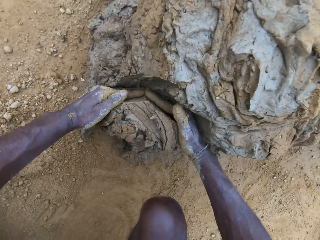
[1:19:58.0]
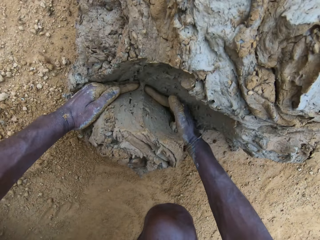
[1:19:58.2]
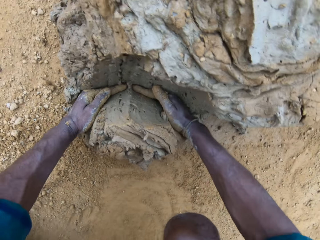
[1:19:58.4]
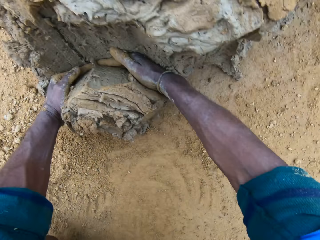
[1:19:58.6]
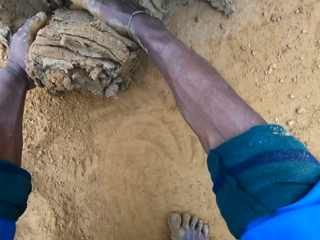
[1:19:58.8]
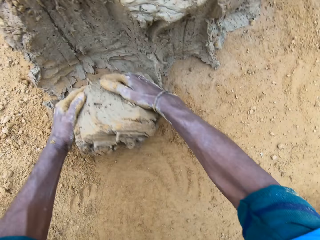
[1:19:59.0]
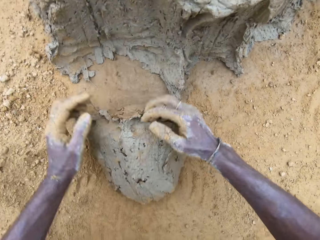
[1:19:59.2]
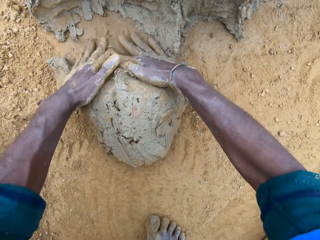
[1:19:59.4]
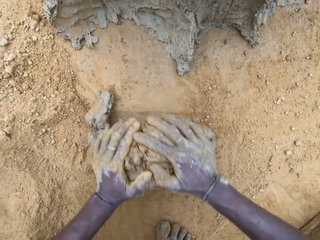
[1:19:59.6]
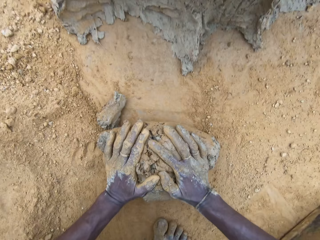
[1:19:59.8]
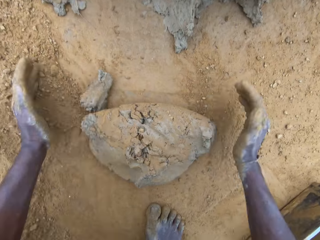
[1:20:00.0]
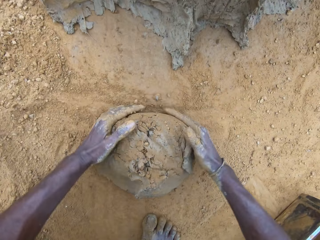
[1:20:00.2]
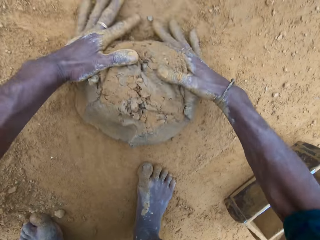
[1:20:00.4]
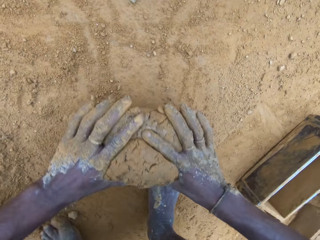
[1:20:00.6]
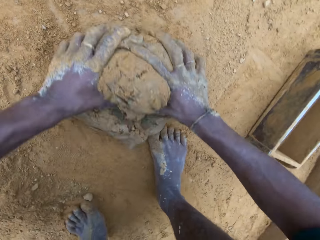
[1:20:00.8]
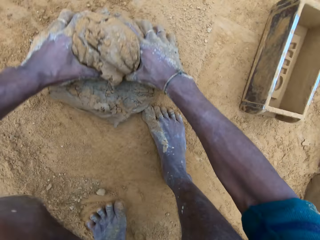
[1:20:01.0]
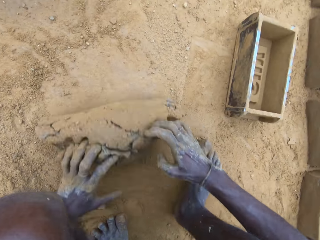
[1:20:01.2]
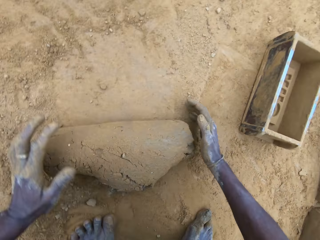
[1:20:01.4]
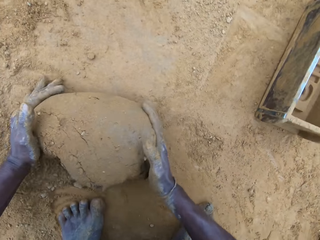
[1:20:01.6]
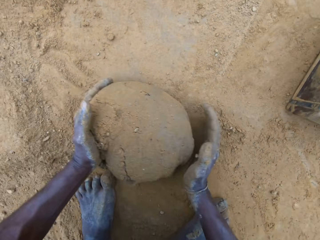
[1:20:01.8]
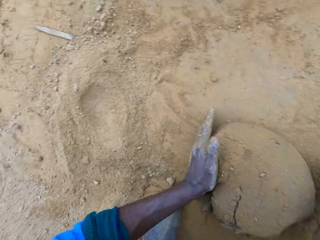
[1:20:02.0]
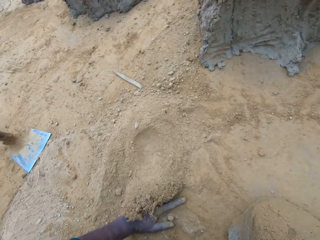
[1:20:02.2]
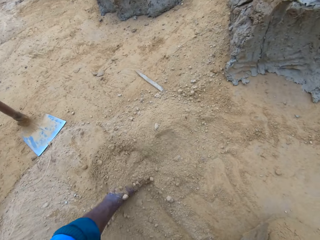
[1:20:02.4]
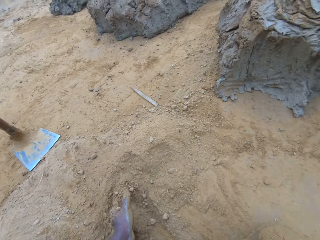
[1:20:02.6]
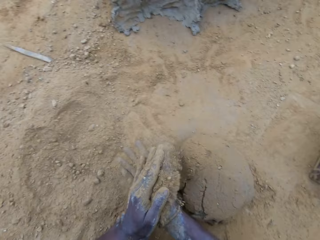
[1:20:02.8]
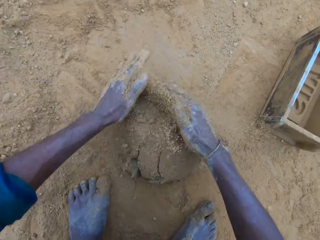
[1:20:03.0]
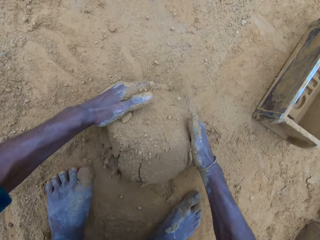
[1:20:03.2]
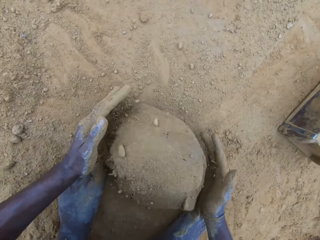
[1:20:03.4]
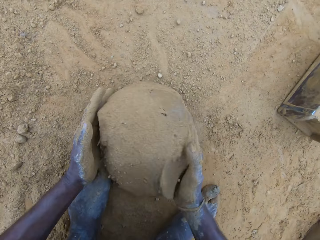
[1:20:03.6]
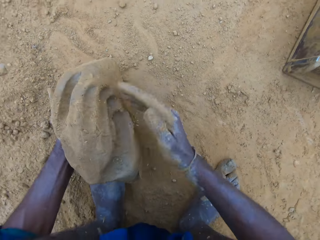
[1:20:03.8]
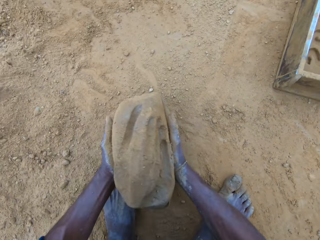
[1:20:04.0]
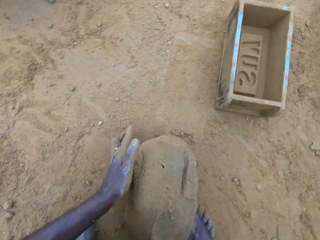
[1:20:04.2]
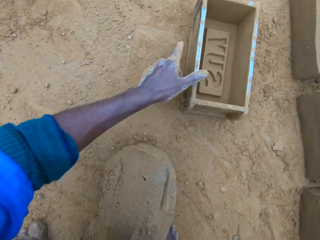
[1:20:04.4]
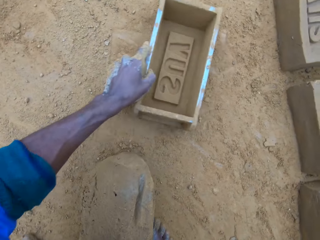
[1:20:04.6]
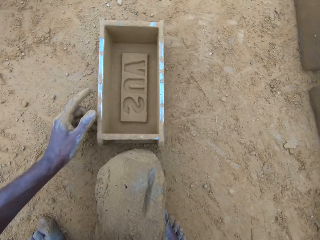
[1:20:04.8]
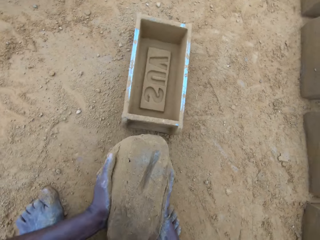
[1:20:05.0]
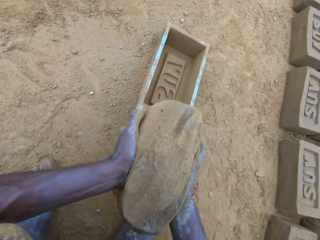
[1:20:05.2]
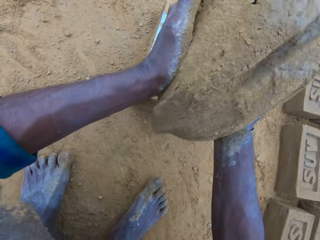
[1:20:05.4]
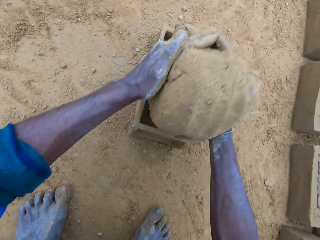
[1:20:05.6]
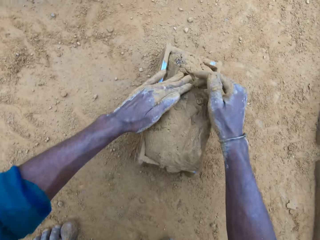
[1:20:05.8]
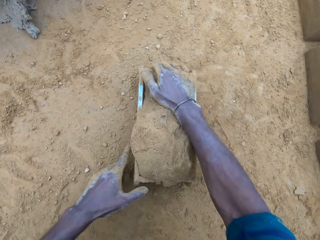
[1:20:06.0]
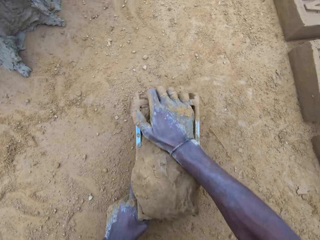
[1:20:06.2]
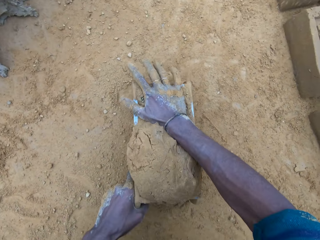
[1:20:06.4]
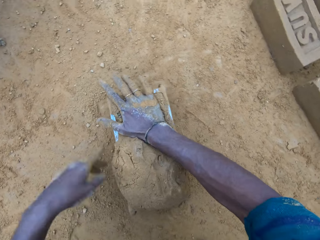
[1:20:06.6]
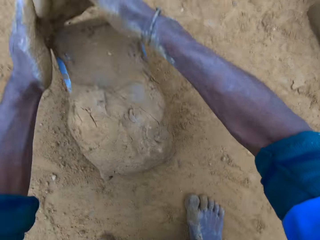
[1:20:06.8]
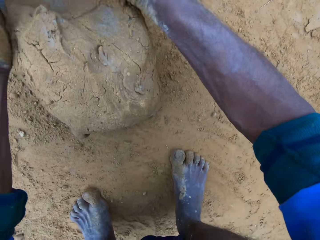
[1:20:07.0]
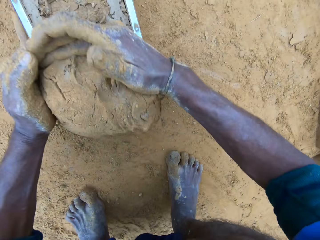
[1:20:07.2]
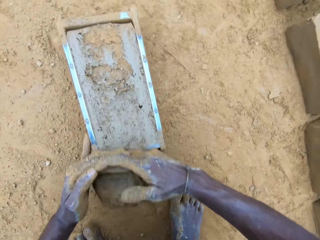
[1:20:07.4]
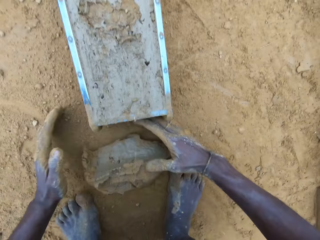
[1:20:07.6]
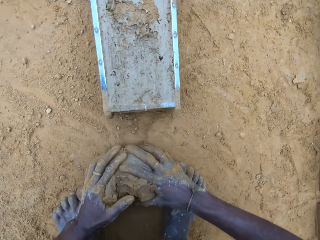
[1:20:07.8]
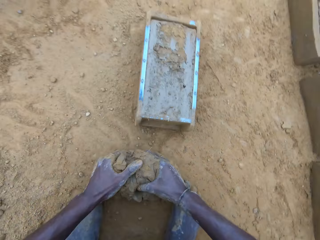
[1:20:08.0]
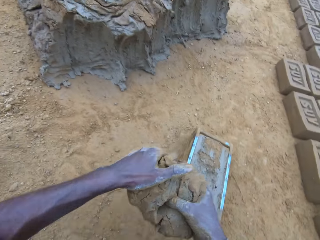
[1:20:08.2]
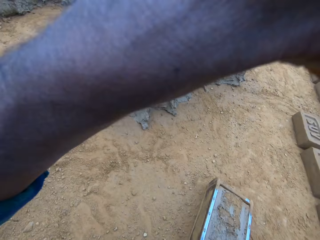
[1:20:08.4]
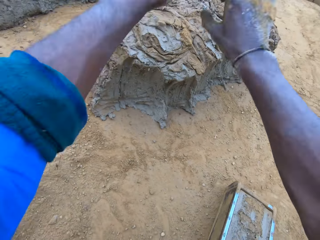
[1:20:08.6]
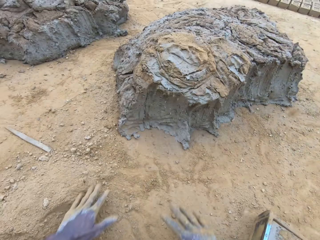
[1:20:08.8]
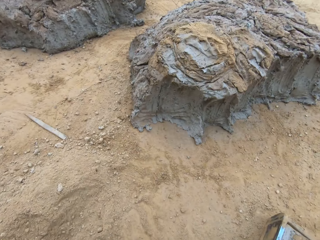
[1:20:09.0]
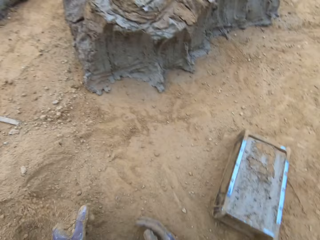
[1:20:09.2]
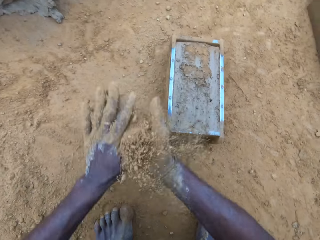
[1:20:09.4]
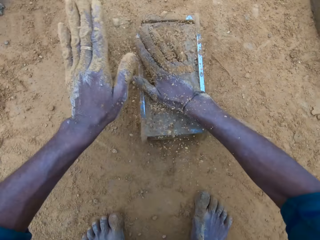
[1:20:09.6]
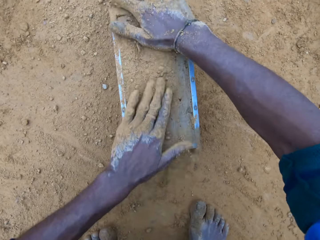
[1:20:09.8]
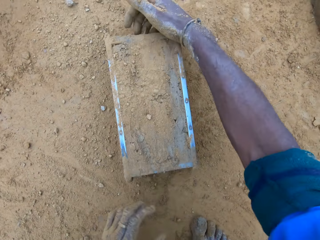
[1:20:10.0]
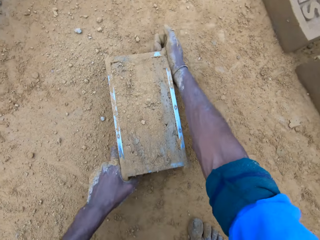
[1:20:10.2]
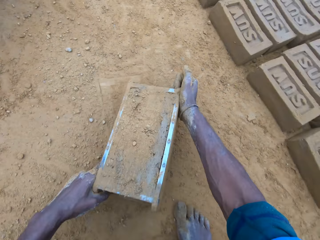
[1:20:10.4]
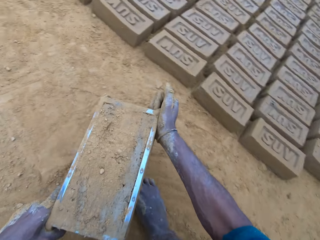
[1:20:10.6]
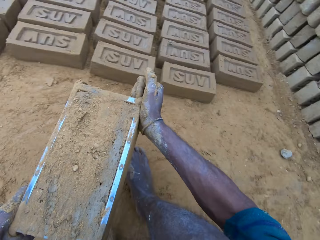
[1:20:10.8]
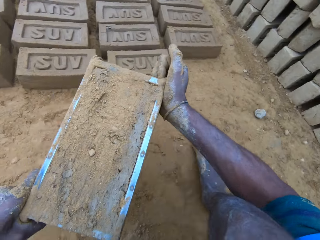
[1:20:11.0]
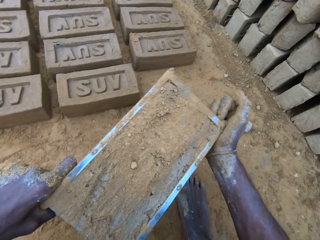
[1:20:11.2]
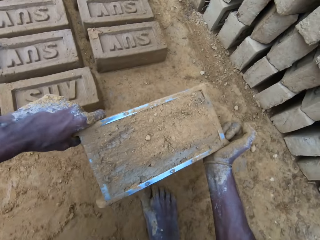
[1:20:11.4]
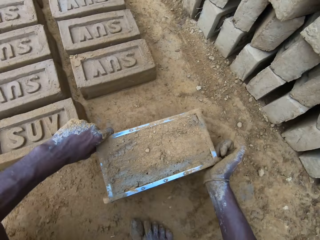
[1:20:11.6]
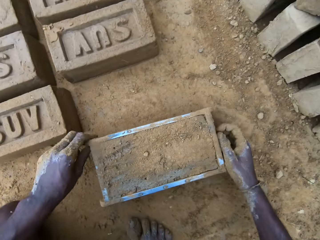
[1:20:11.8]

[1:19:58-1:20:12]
The camera wearer cuts wet clay from the heap of wet clay with his hand. He takes the mud. He rolls the wet clay on the ground. He moulds the mud. He puts his hand in the sand, rubs the sand on the wet clay and picks up the wet clay on the ground. He moves the brick mold closer, puts the wet clay in the brick mold and adjusts the brick mold. He removes the excess wet clay in the brick mold, picks the excess wet clay on the ground and throws the excess wet clay on the heap of wet clay. He pours sand on the wet clay in the brick mold. He moves the brick mold.

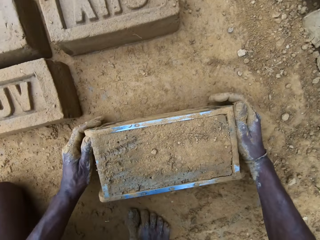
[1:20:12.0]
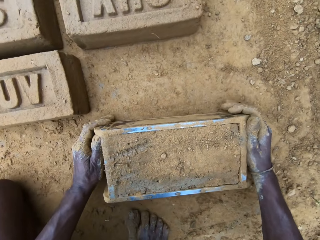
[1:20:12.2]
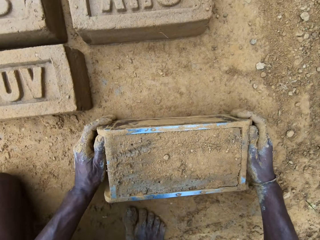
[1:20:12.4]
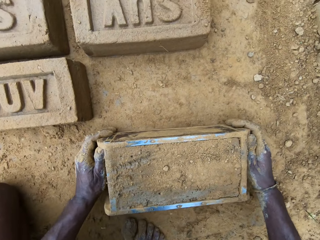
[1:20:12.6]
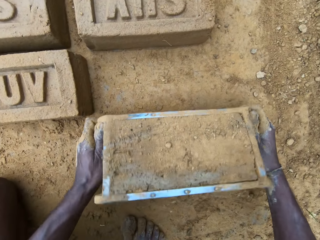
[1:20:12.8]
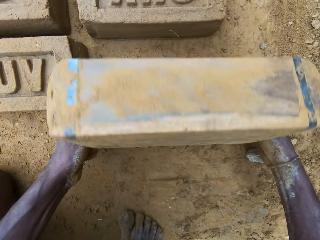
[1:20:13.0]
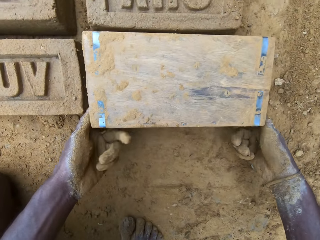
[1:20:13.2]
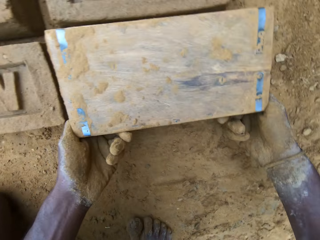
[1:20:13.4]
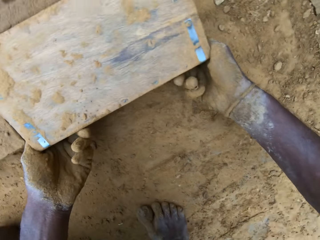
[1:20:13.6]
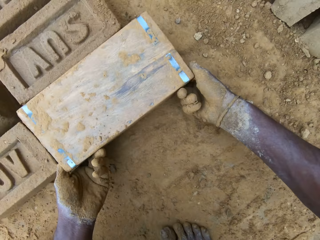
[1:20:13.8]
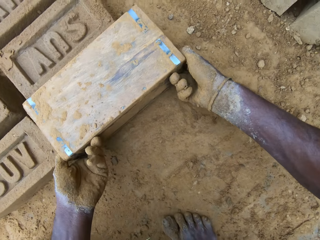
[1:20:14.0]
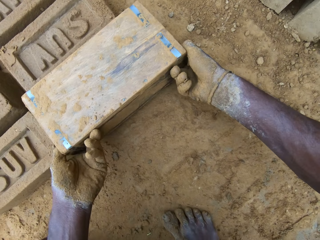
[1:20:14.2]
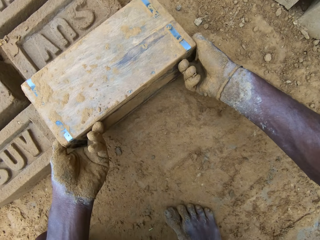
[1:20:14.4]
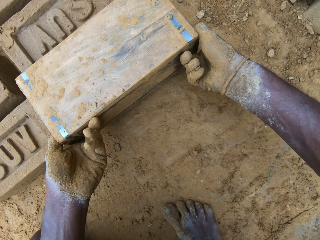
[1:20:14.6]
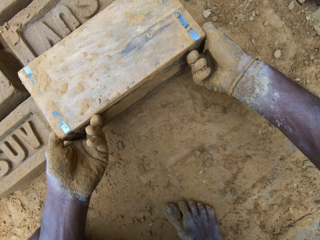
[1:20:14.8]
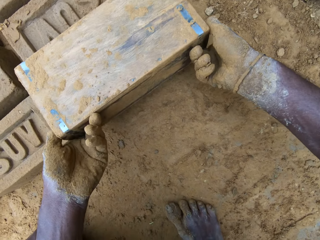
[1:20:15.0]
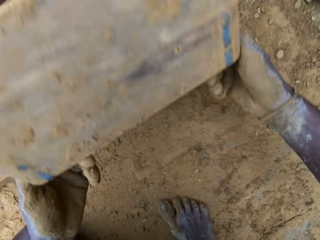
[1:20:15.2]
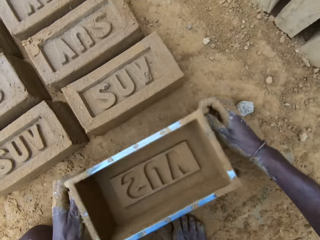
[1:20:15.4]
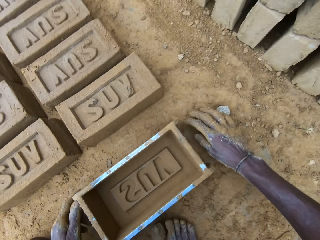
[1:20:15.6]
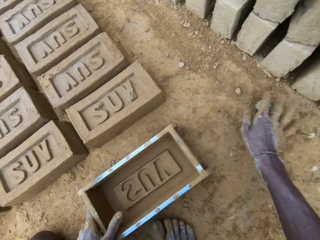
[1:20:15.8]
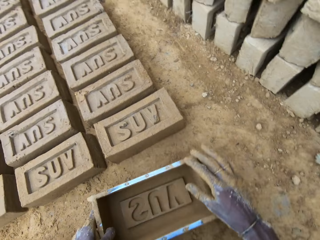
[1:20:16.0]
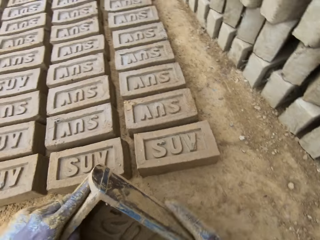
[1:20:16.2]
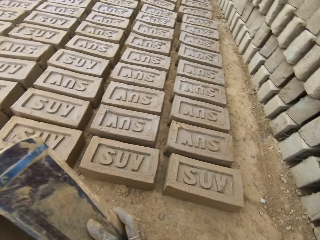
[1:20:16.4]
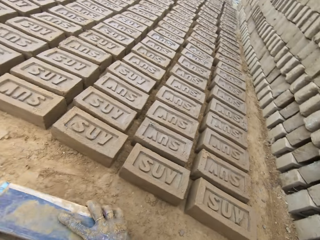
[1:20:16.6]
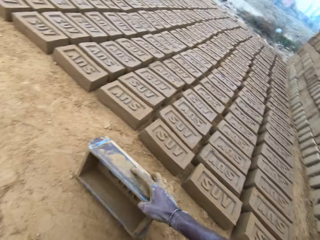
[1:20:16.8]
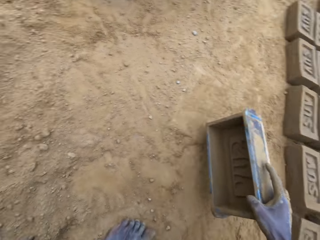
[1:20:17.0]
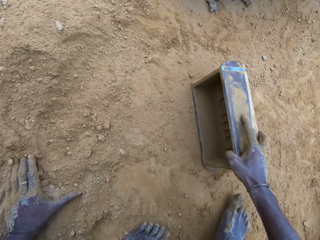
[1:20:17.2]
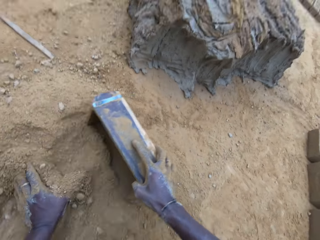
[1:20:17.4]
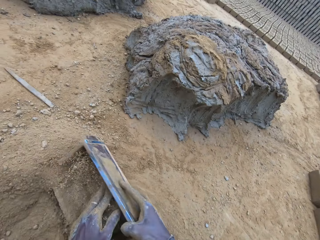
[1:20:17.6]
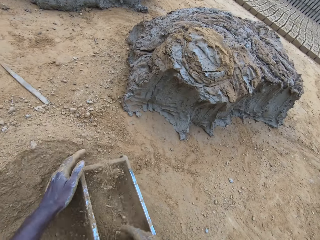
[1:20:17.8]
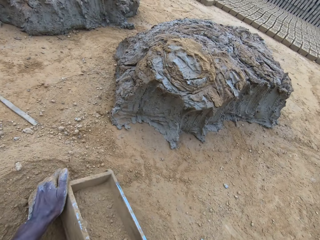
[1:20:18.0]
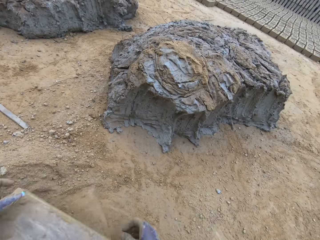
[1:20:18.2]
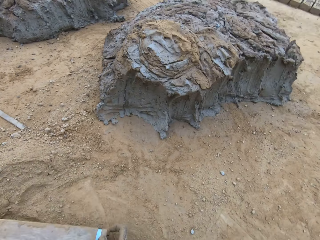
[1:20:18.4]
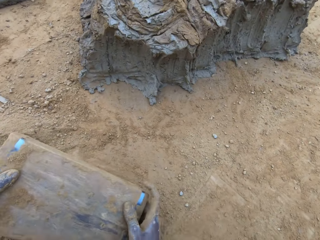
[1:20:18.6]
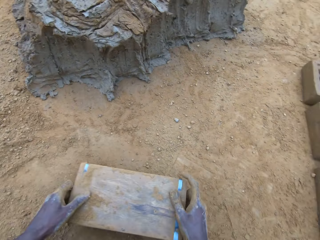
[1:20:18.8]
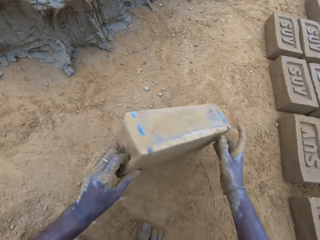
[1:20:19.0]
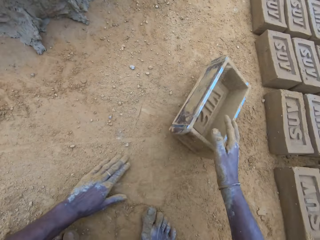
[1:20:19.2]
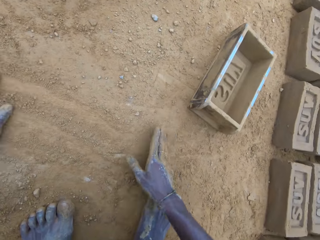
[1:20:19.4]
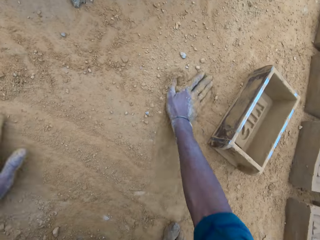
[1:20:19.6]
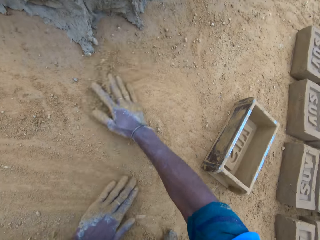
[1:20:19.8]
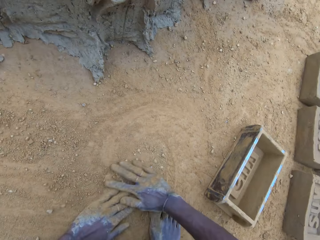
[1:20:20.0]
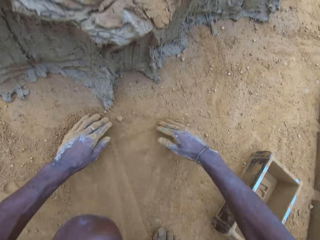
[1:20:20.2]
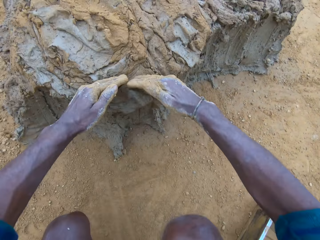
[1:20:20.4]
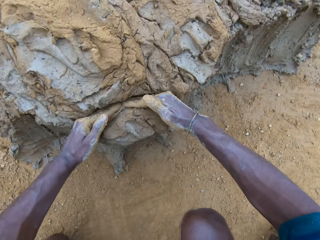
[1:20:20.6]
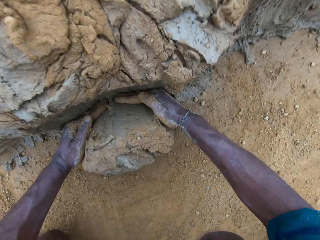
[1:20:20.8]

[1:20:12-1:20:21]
The camera wearer turns over the wet clay in the brick mold on the ground. He removes the brick mold. He puts down the brick. He tosses a stone away. He picks up the brick mold on the ground. He pours sand into the brick mold. He pours the sand in the brick mold on the ground. He hits the brick mold on the ground and puts the brick mold aside. He rubs his hands on the ground. He spreads the soil. He cuts wet clay from the heap of wet clay with his hand.
